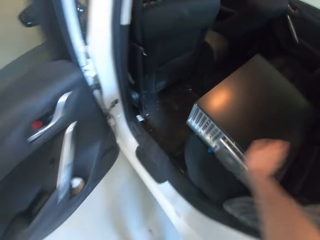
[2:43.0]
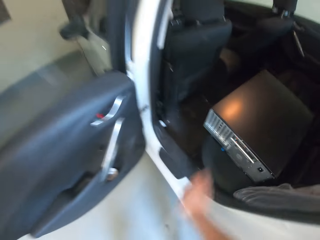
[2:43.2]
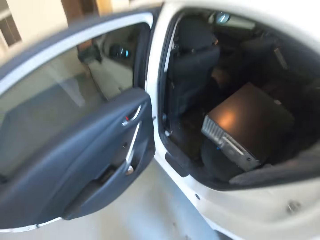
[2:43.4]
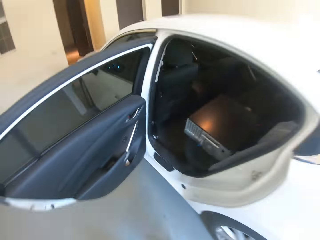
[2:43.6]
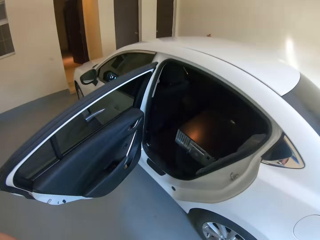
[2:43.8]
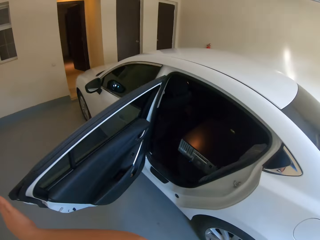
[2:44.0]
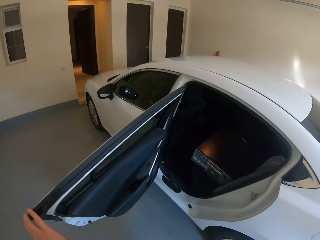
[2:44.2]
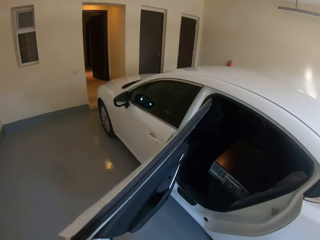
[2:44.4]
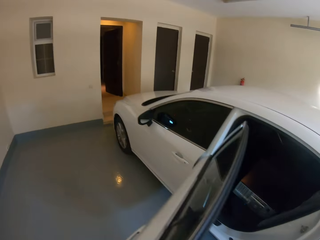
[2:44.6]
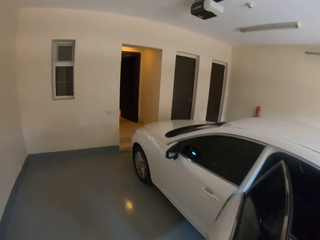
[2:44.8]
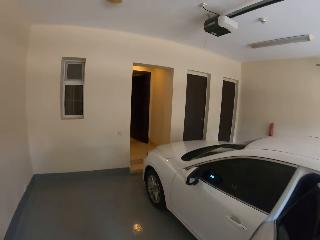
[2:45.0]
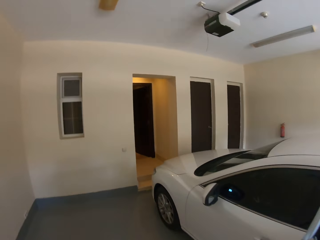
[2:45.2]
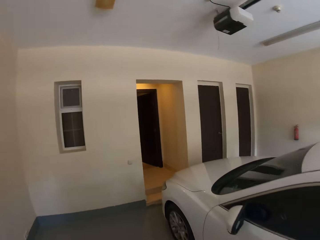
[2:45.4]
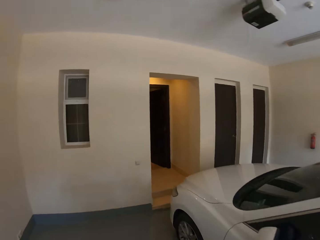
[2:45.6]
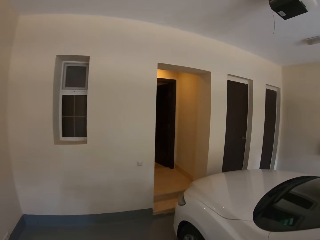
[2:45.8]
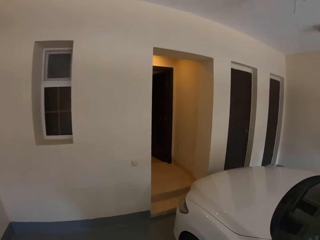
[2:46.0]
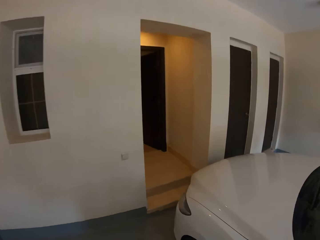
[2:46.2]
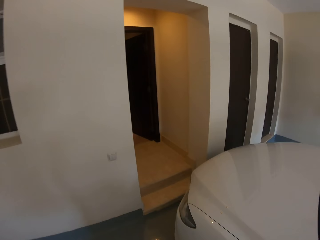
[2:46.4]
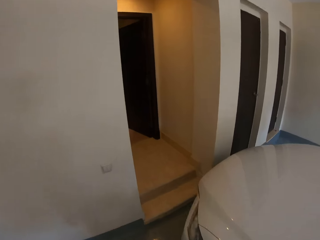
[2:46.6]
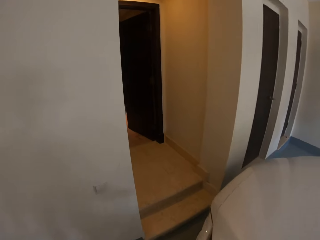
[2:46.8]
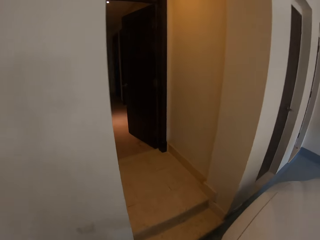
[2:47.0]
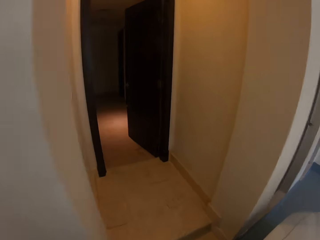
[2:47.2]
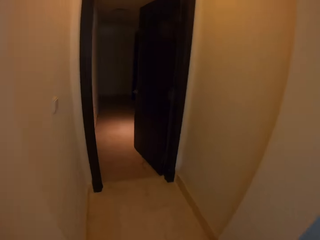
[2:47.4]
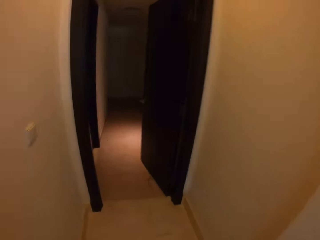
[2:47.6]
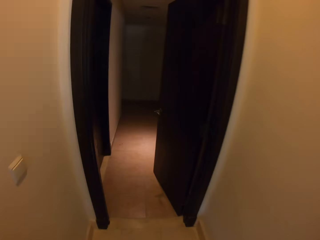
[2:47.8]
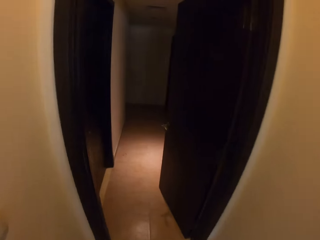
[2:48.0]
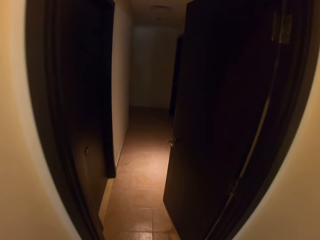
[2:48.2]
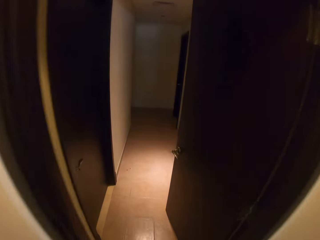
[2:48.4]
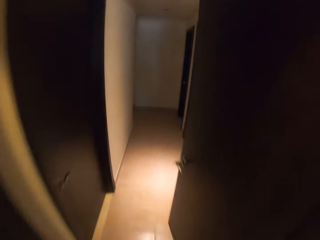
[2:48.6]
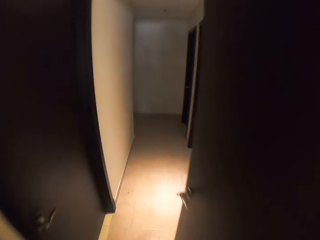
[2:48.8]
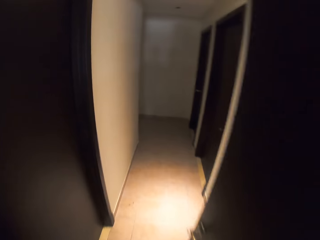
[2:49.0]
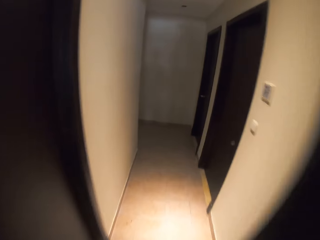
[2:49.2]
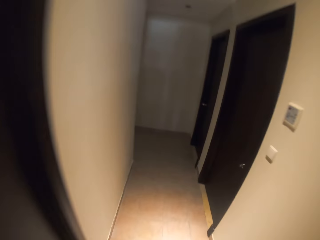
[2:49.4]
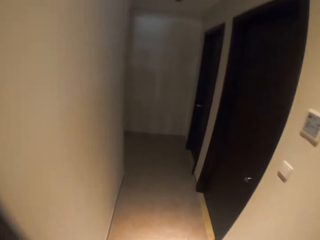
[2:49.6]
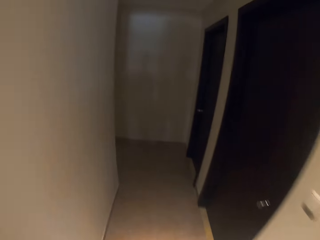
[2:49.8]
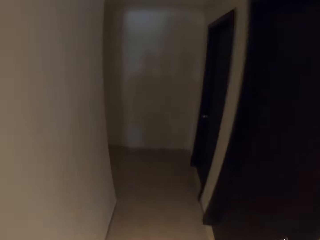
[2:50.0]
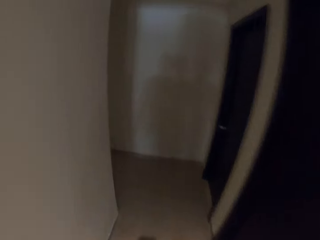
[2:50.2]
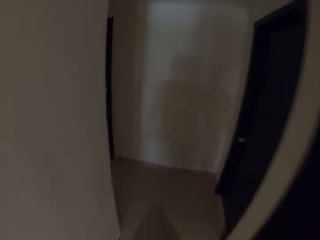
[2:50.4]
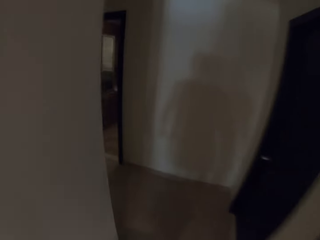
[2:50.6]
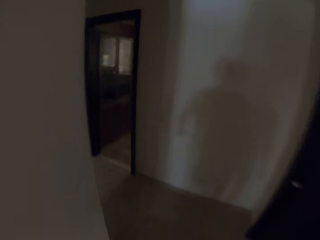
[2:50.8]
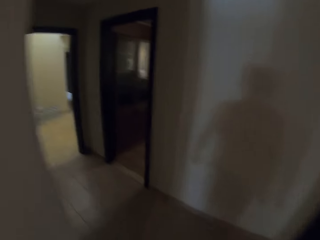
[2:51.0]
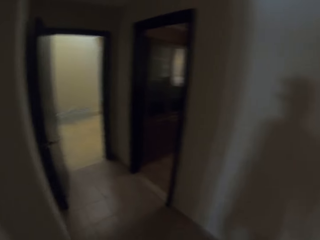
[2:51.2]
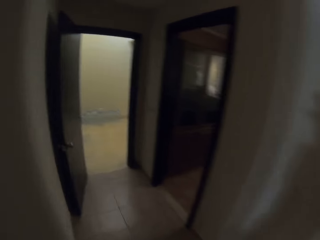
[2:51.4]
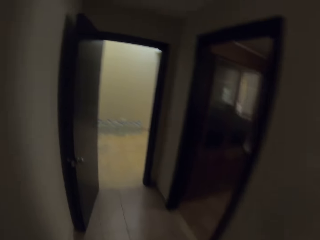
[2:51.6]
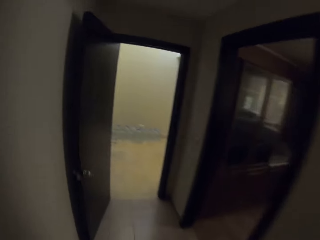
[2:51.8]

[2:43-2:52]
The camera wearer comes out from the car. They close the car door. They walk around the building. They walk back to the room.

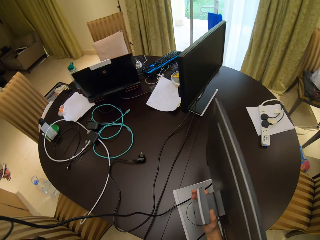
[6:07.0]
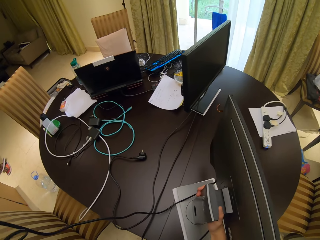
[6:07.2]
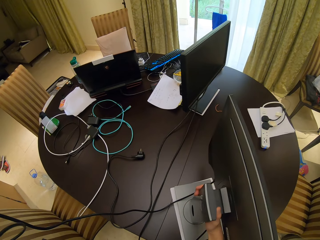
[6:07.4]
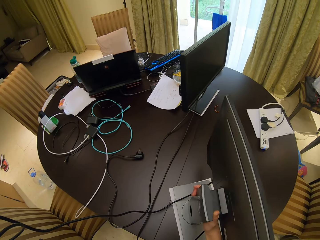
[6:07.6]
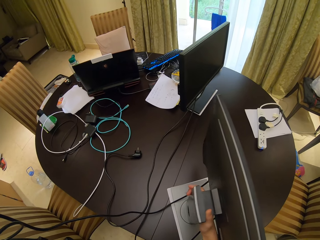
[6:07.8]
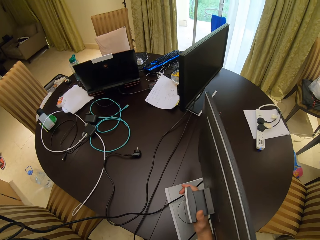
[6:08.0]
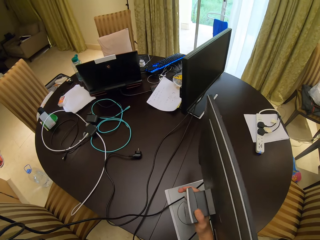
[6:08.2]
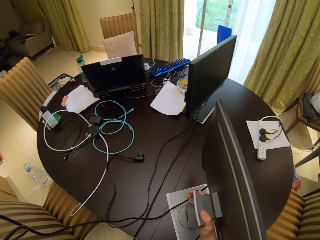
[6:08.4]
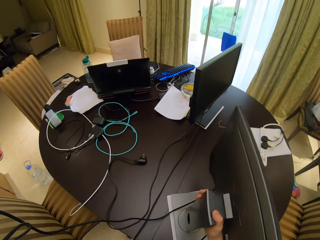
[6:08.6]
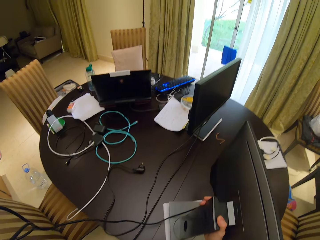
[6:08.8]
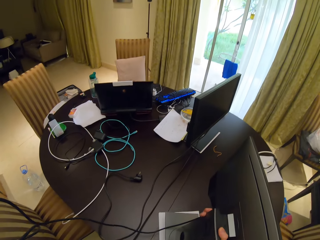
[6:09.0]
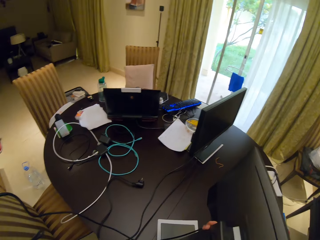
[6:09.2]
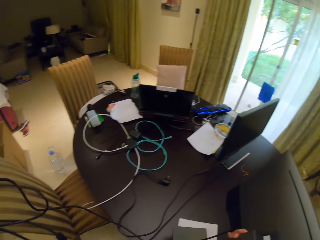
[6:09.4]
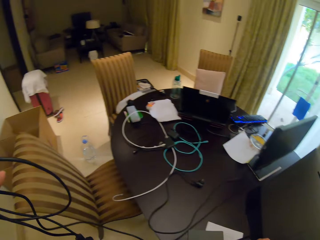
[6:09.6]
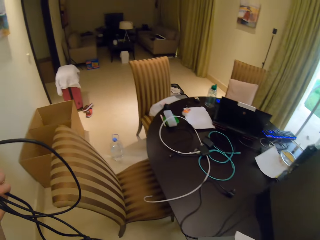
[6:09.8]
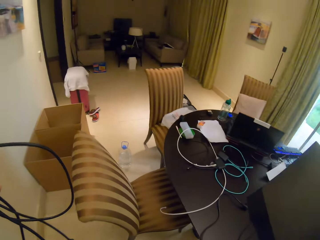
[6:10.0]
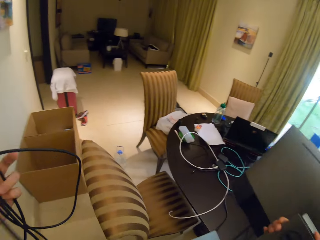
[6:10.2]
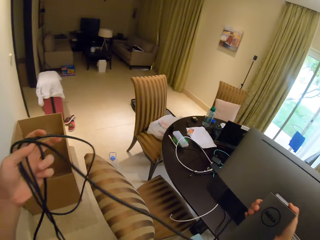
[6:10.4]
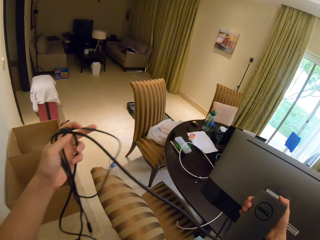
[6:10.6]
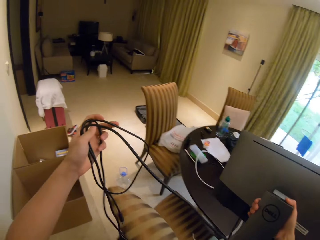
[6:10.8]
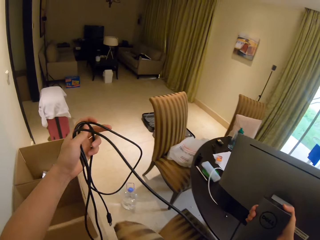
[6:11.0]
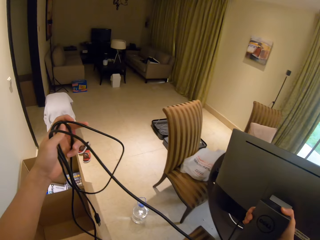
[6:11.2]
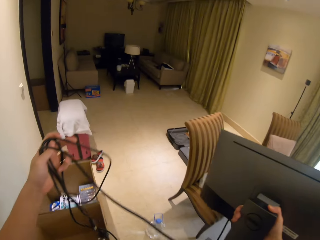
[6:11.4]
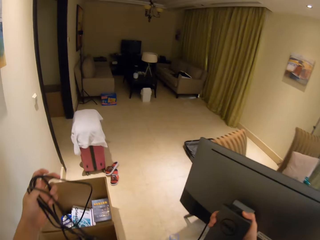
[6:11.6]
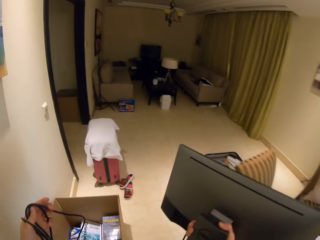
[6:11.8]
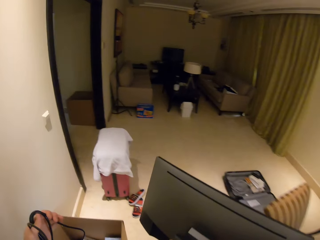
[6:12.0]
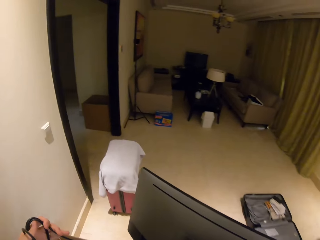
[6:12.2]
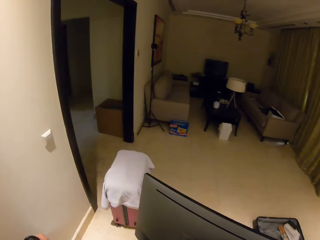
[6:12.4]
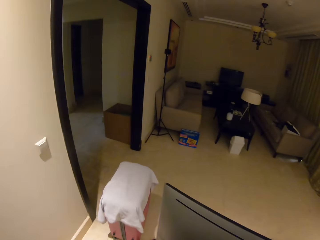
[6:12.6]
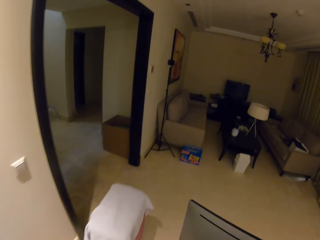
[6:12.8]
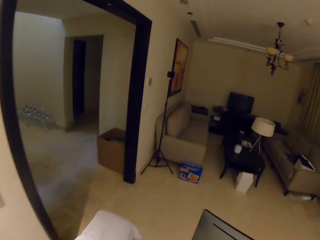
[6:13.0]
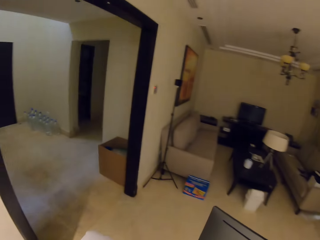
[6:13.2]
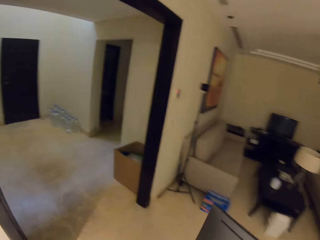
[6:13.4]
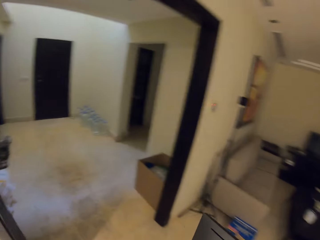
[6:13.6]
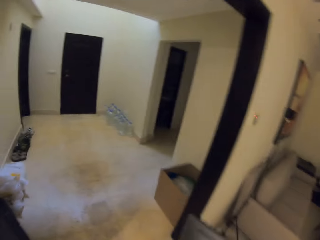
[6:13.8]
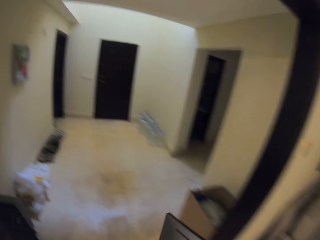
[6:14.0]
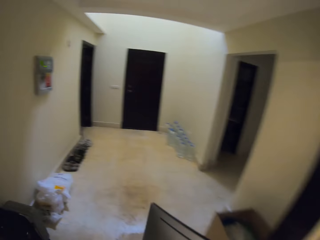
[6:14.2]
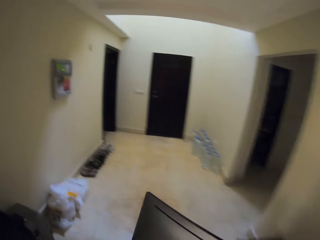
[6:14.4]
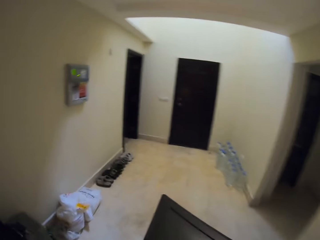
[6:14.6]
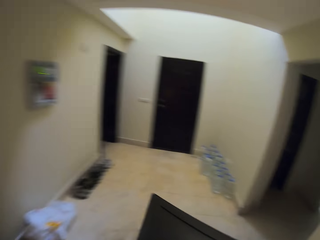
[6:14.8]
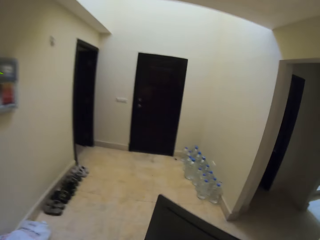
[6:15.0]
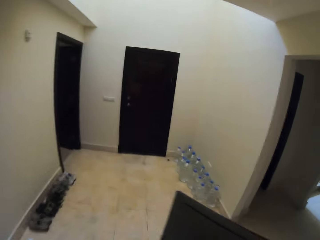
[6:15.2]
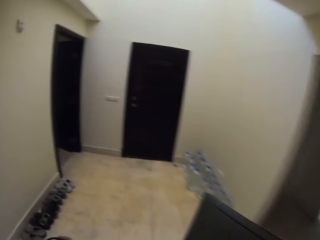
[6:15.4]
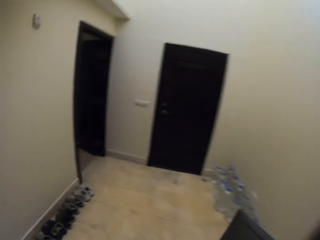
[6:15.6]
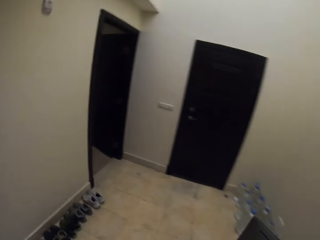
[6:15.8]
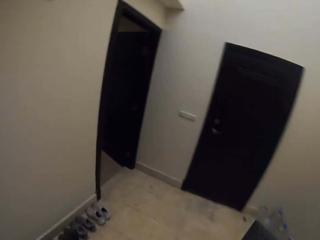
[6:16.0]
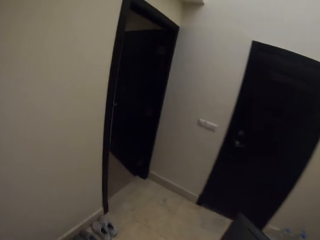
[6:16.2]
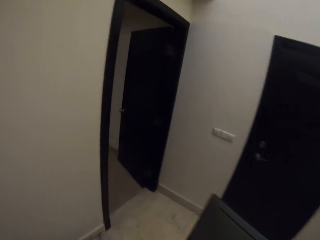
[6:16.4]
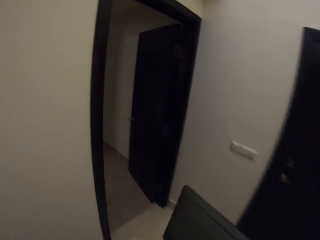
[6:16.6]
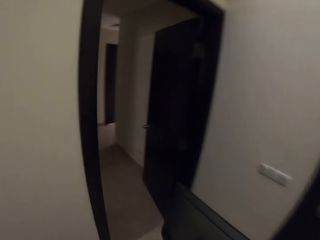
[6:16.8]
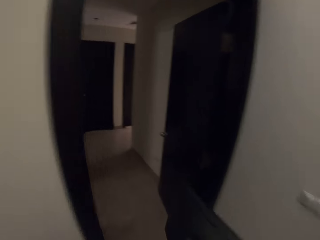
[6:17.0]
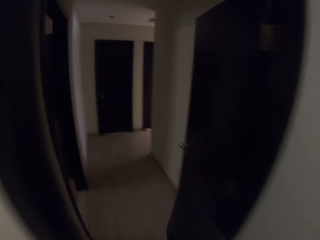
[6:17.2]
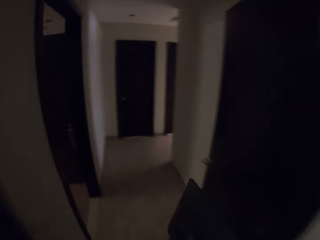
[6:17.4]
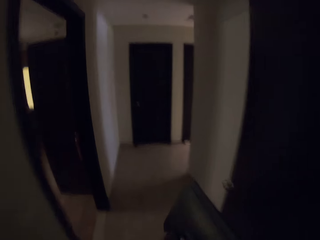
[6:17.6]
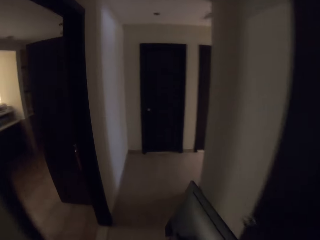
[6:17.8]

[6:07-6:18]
The camera wearer lifts the desktop. They pick up the monitor. They walk around.

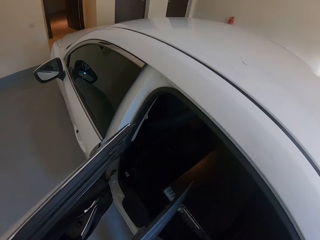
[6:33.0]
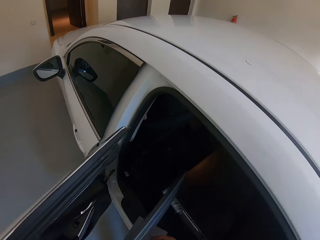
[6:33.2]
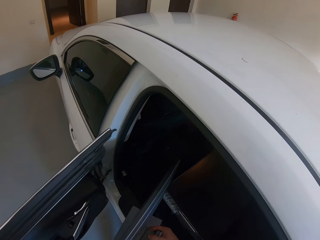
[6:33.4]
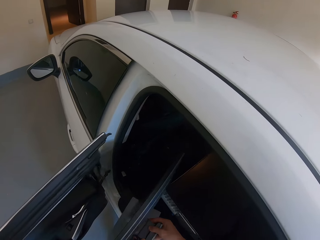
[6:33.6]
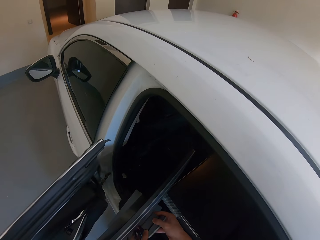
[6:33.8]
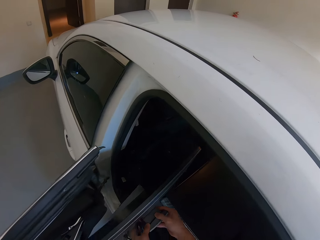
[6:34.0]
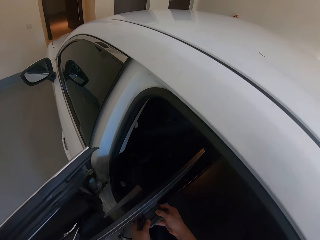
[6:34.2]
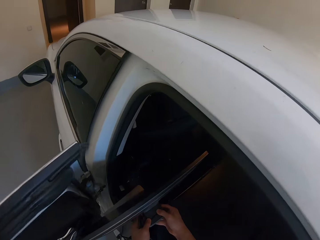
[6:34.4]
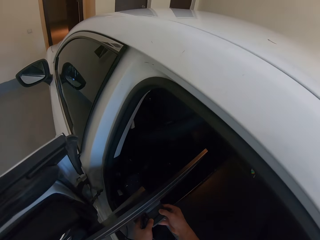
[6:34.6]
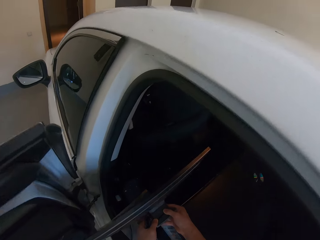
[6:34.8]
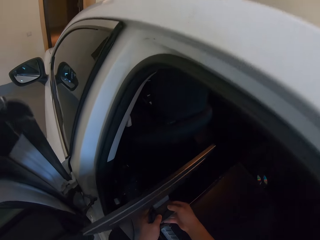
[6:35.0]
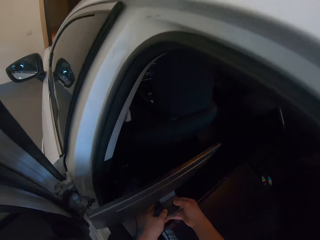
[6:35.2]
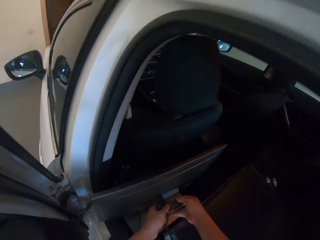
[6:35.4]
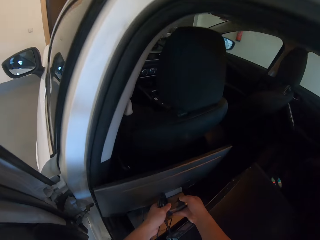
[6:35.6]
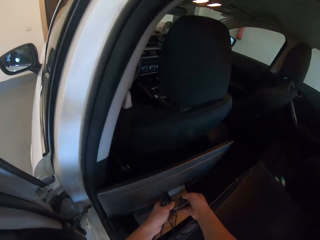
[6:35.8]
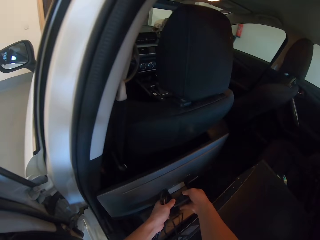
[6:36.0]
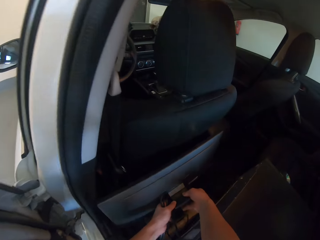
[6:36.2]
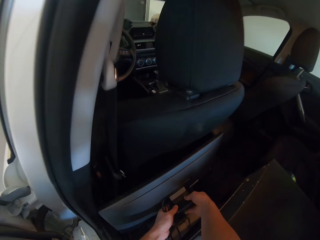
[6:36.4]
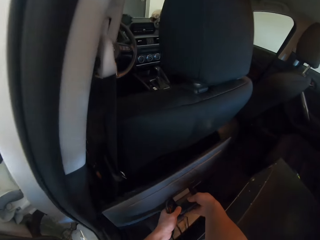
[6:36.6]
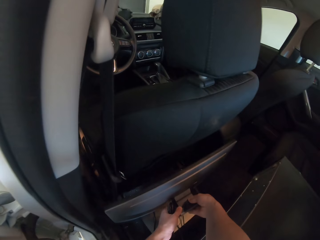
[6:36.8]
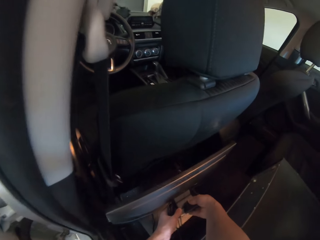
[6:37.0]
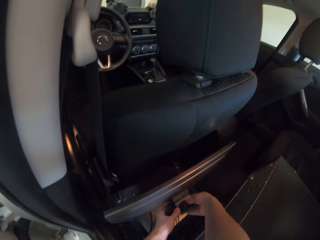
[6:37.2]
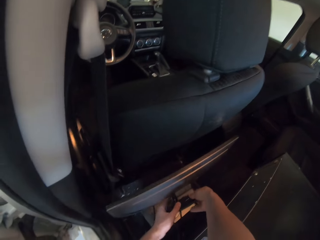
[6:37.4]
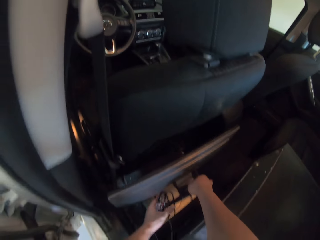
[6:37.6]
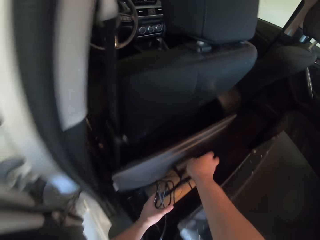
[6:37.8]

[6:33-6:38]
The camera wearer inserts the desktop in a vehicle.
